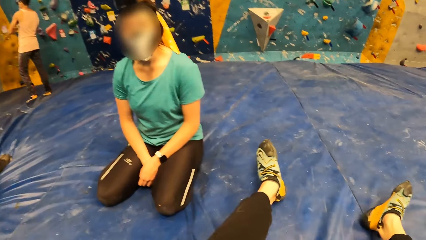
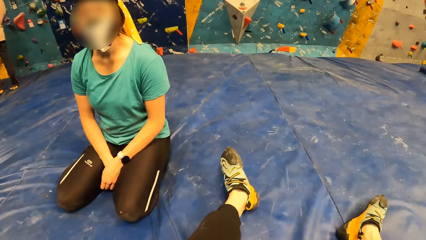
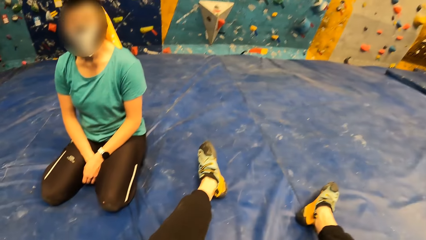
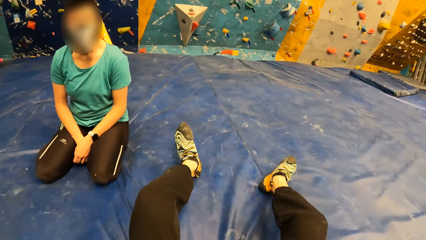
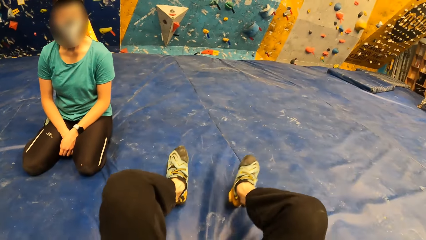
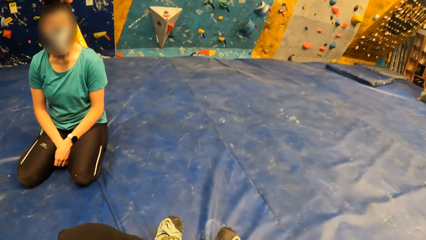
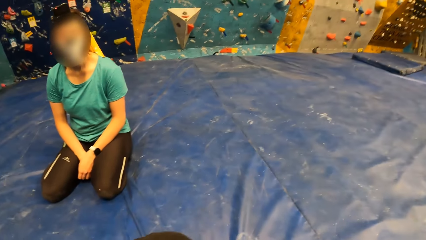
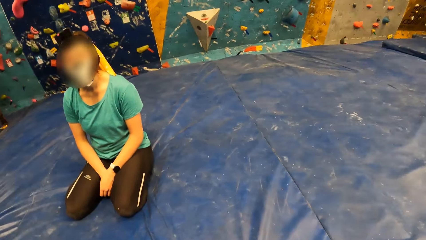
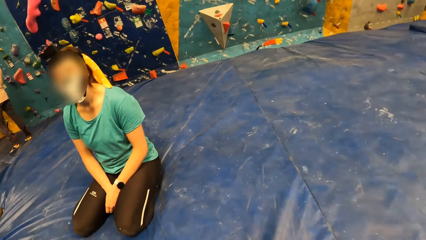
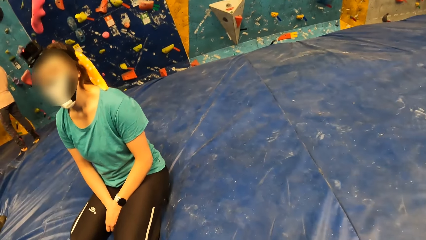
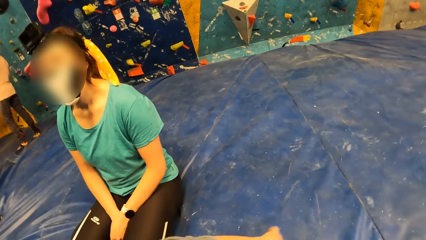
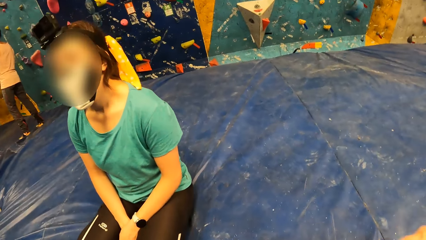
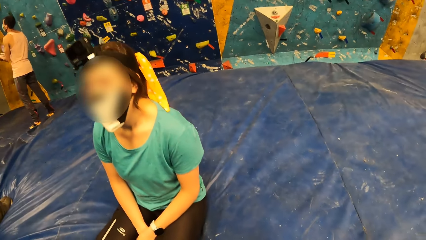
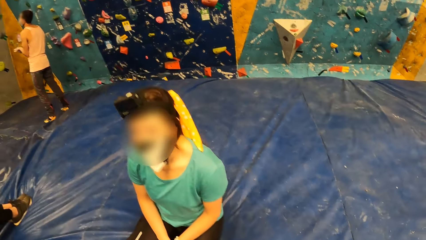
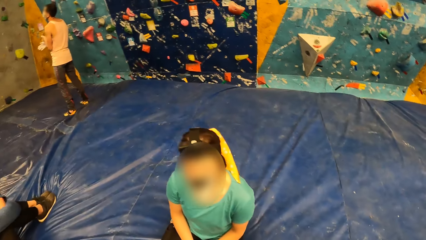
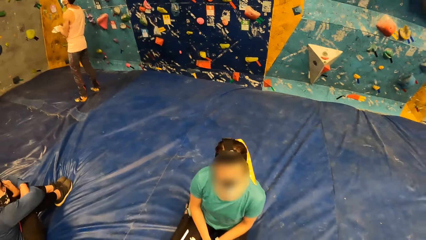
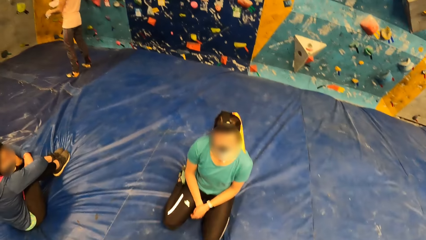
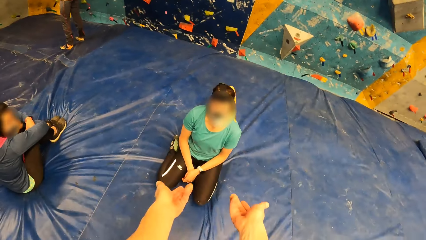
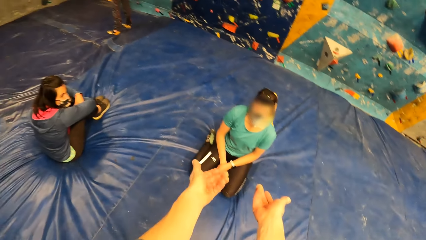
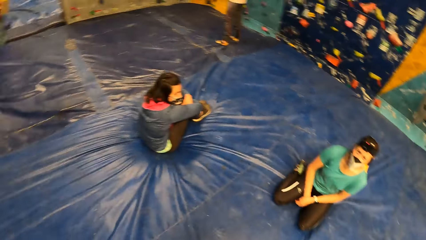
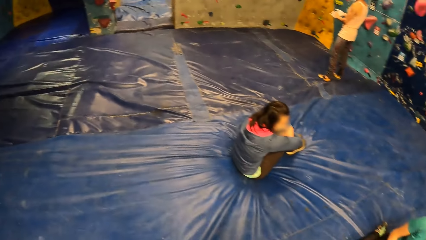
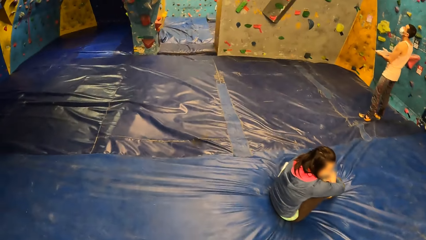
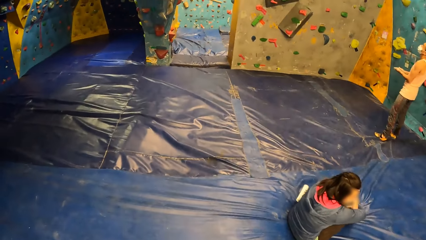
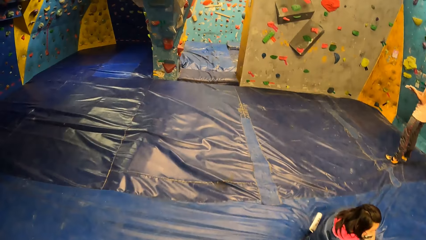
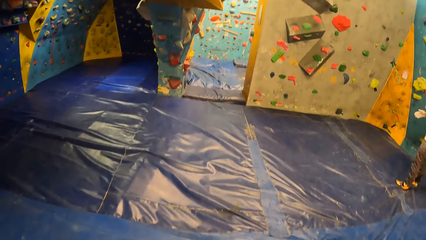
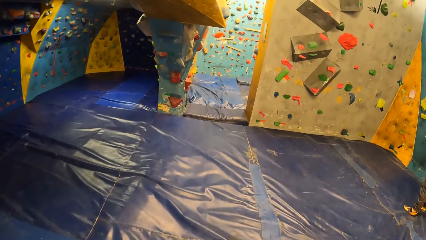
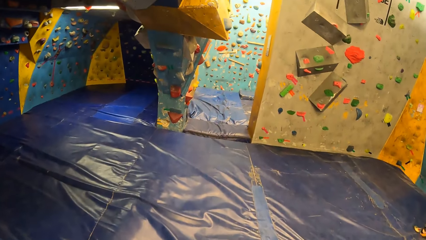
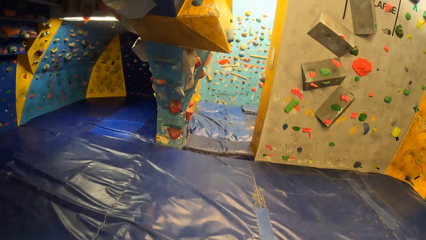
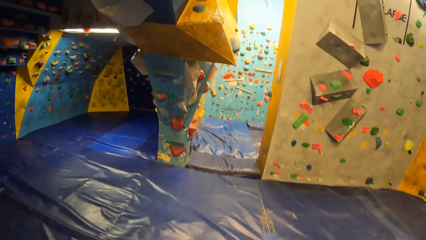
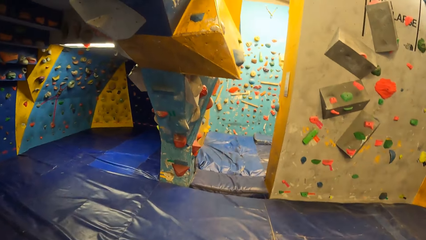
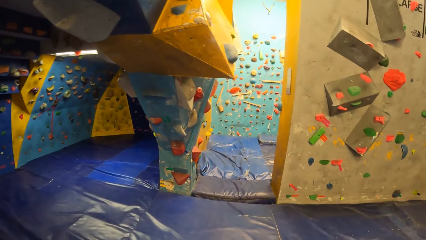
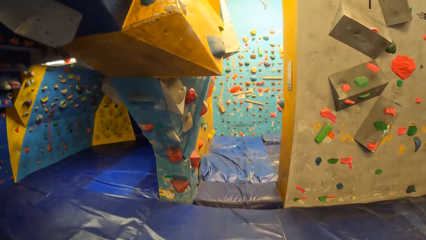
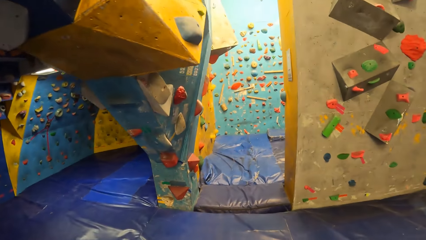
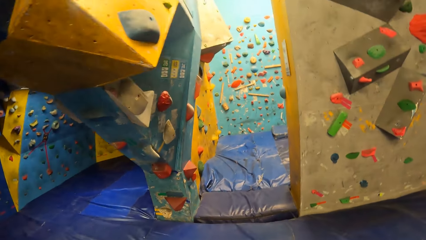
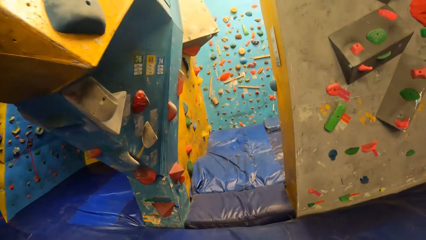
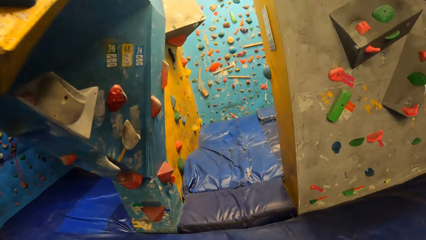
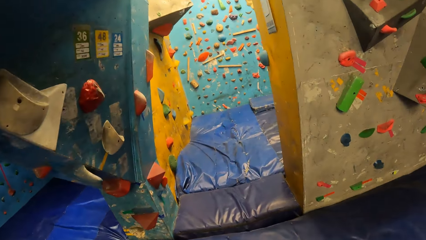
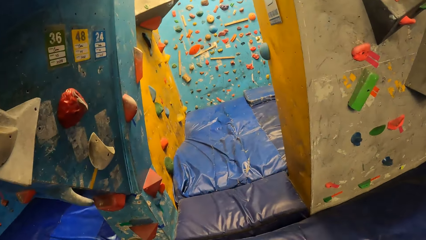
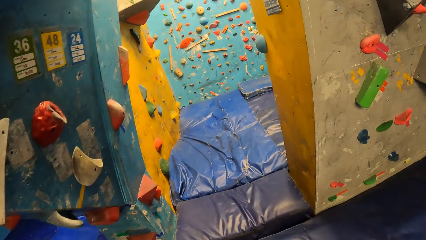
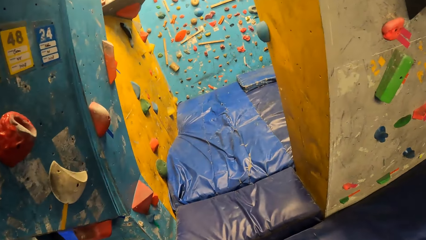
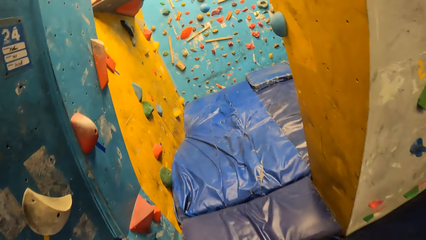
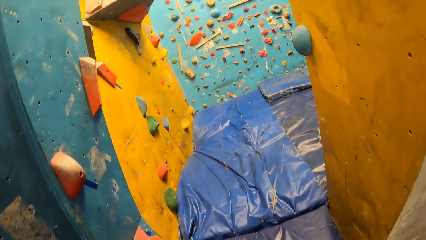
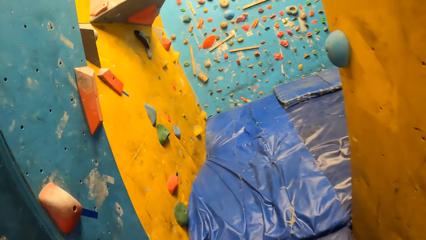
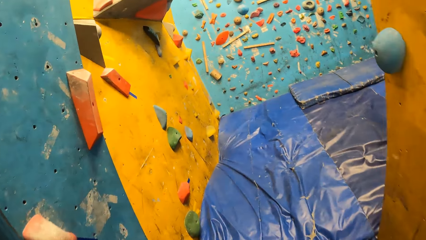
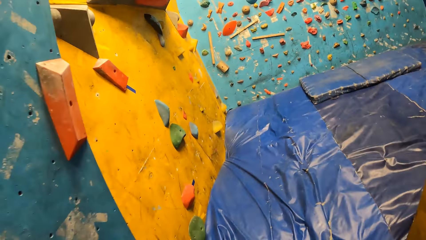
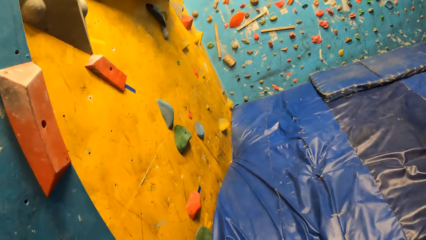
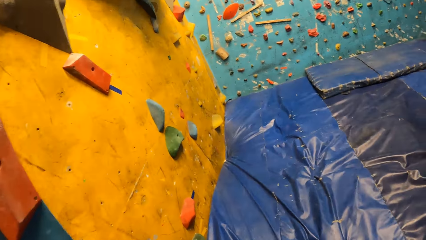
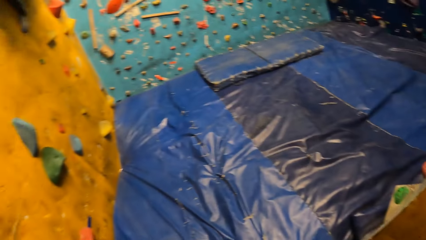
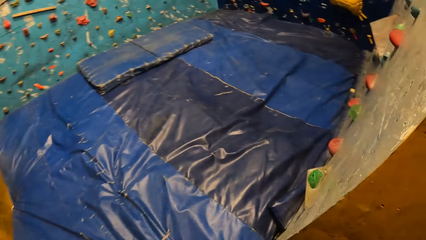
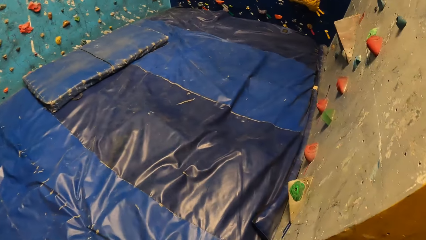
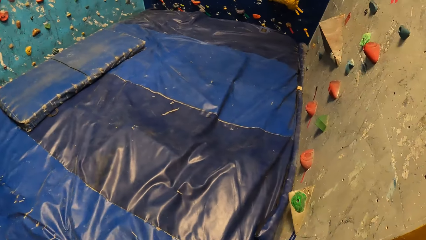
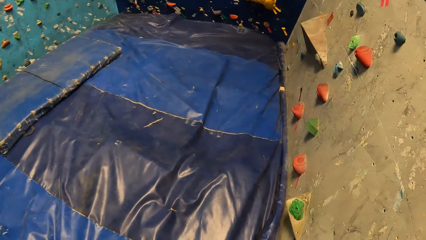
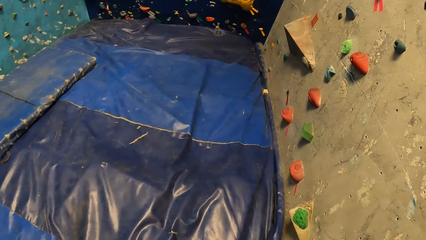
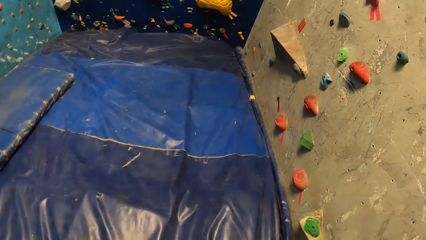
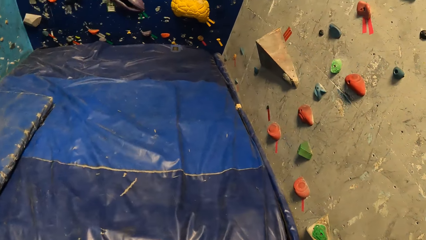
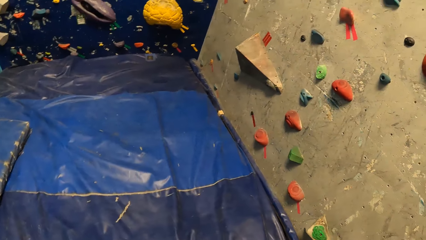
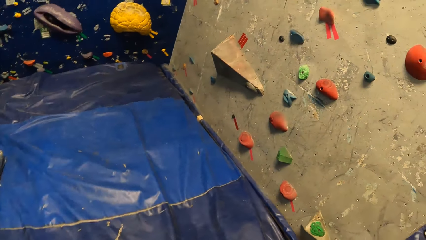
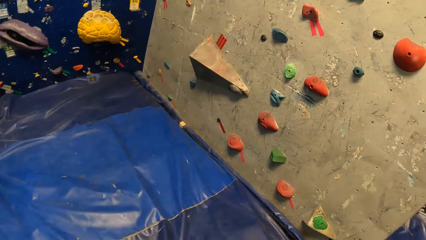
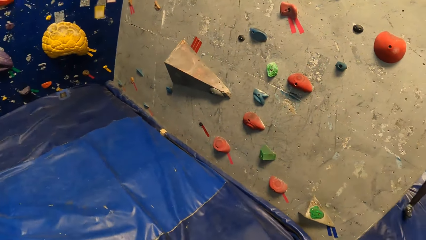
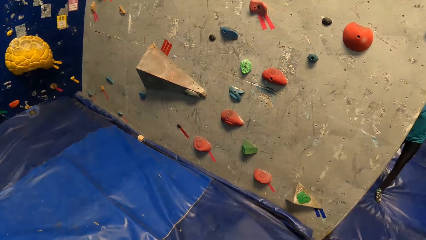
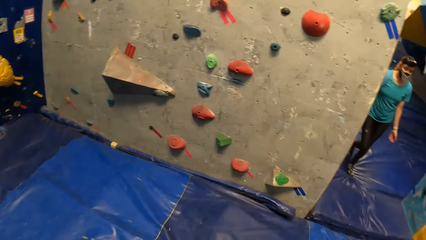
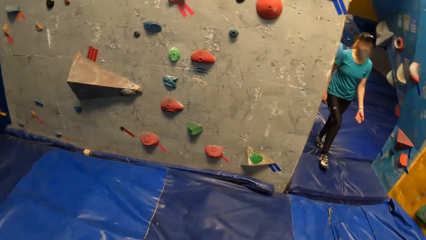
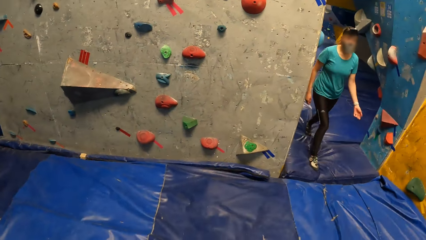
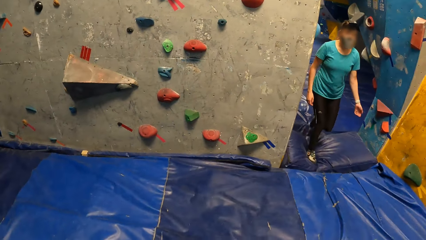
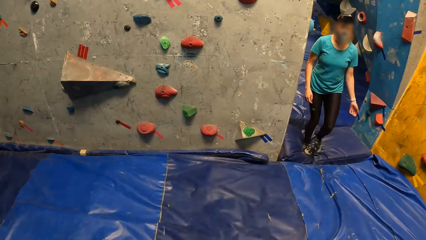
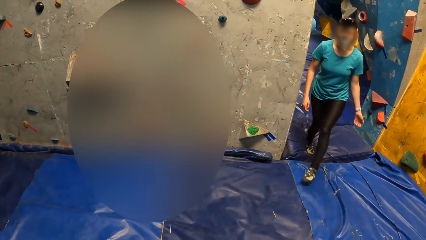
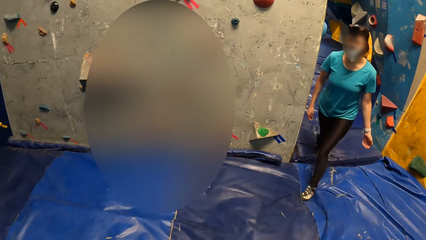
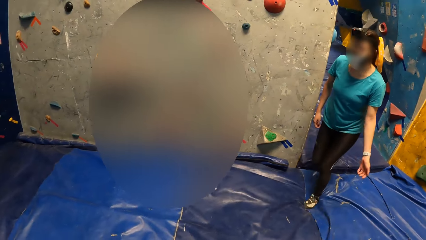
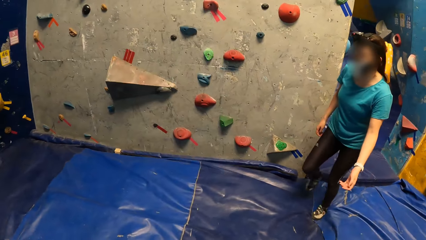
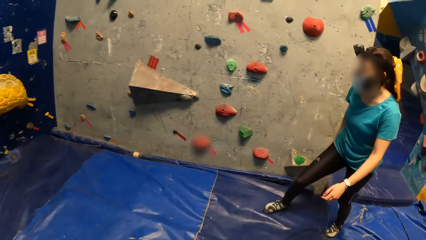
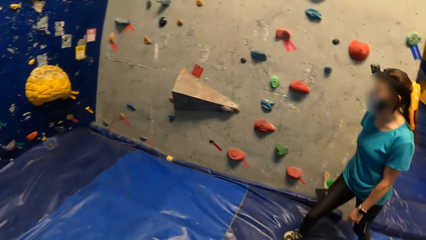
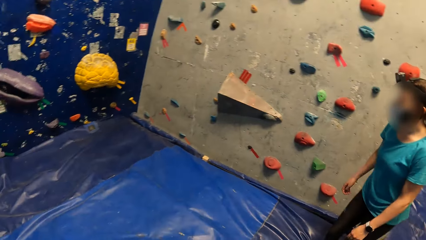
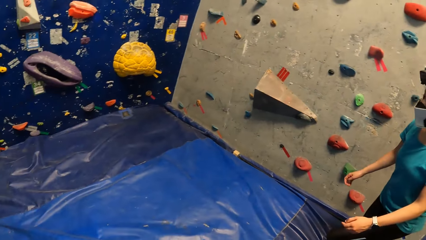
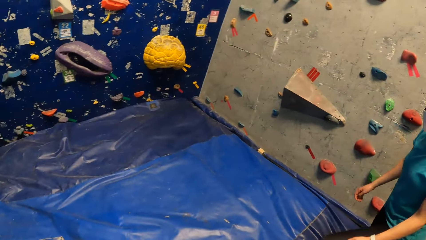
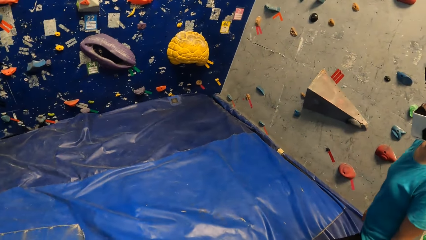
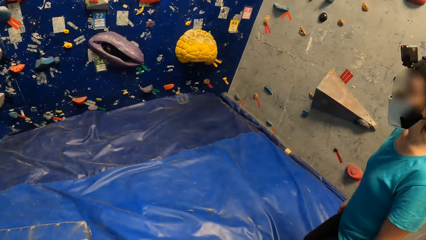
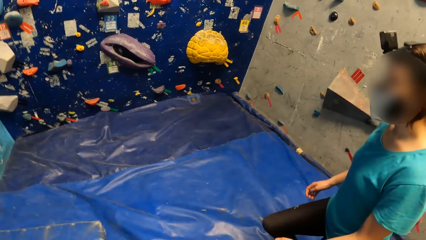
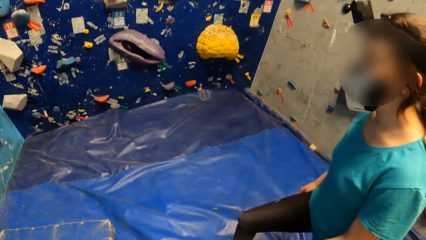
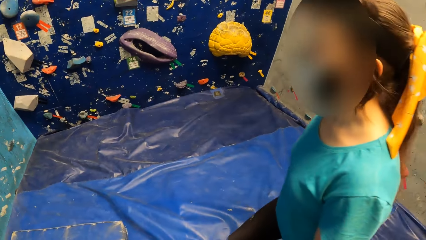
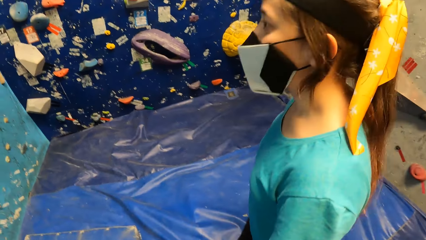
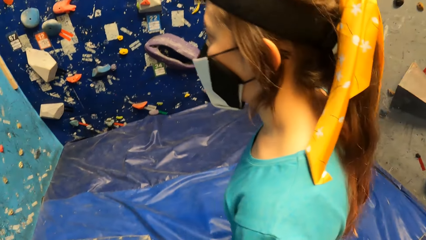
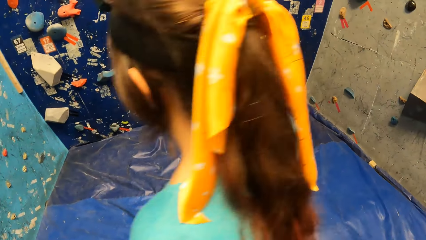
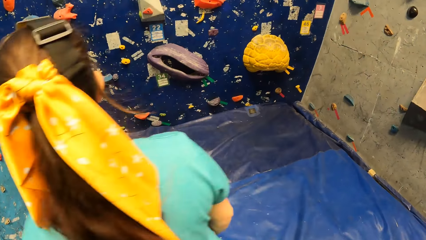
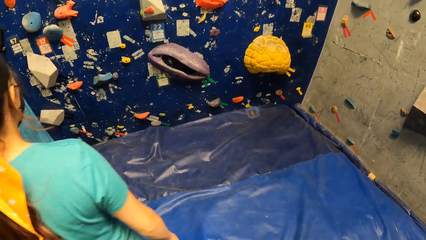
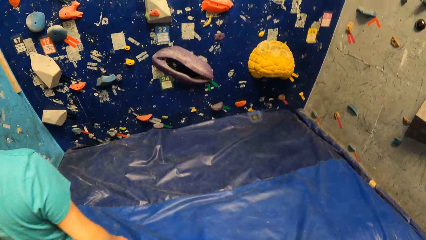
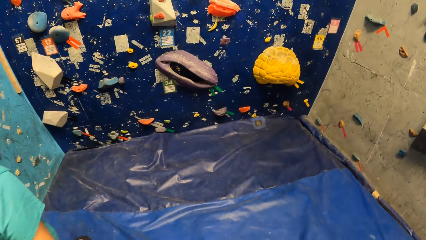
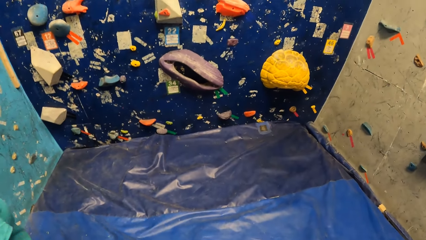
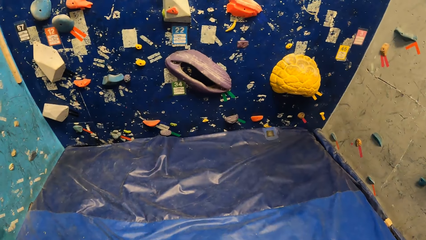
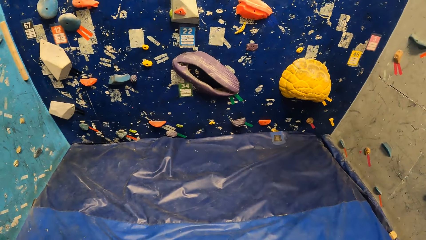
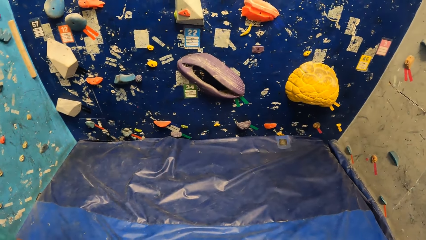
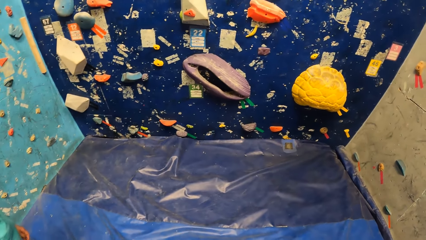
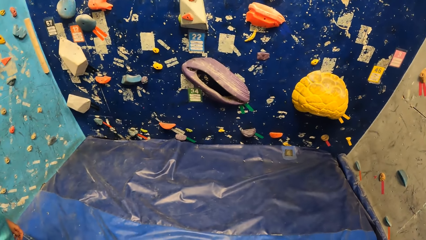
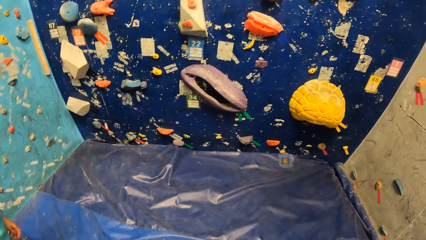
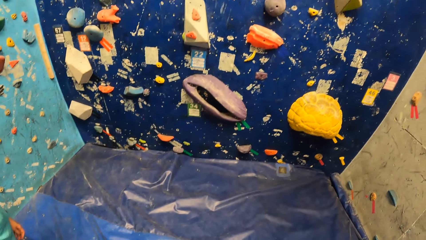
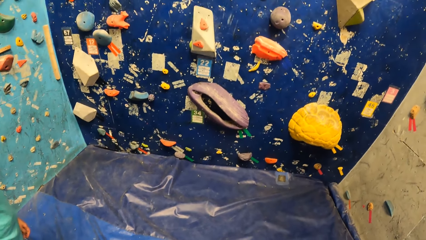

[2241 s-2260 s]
The camera wearer stands up. They walk around. They look at a person.
